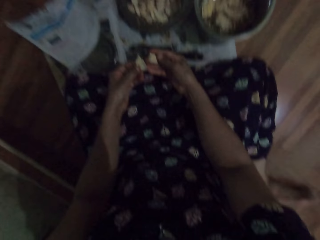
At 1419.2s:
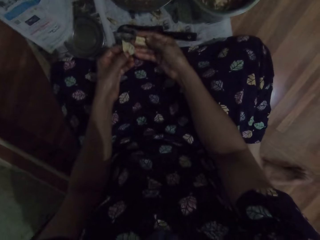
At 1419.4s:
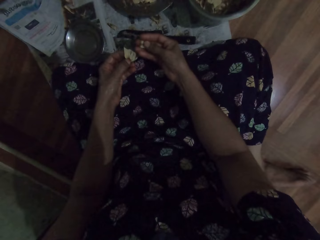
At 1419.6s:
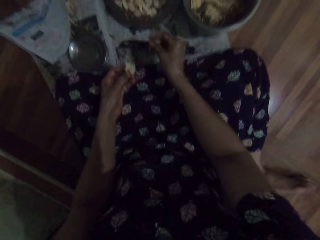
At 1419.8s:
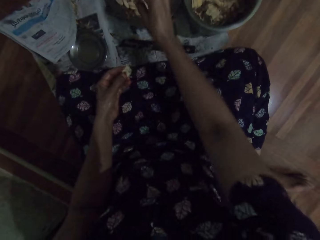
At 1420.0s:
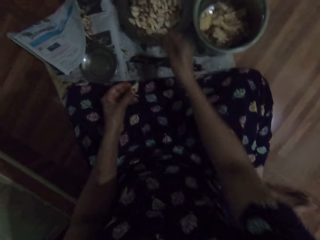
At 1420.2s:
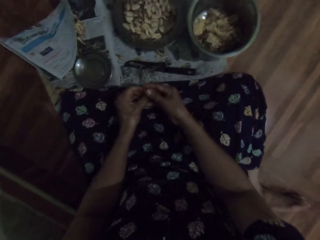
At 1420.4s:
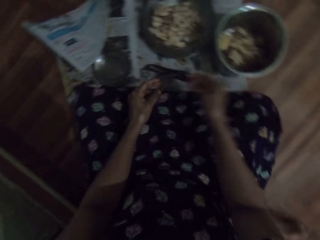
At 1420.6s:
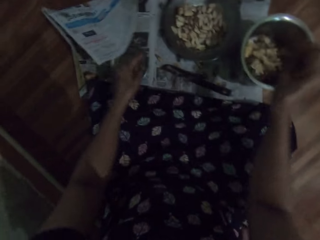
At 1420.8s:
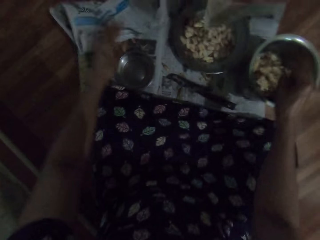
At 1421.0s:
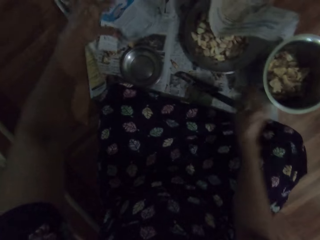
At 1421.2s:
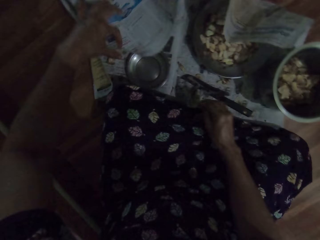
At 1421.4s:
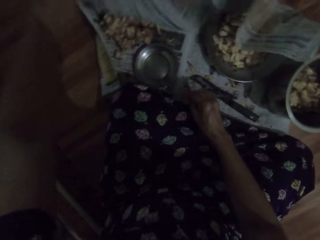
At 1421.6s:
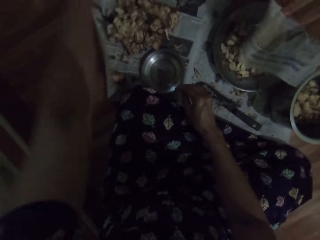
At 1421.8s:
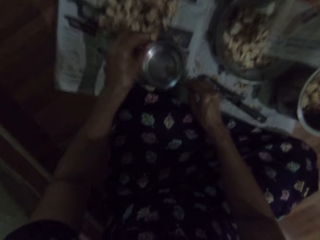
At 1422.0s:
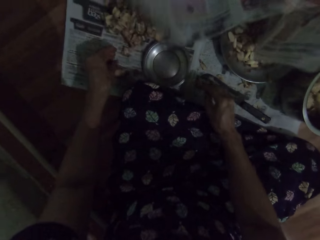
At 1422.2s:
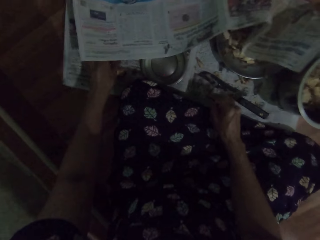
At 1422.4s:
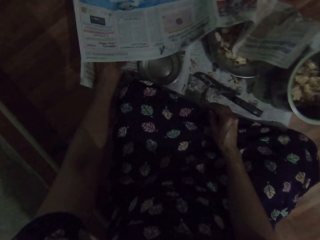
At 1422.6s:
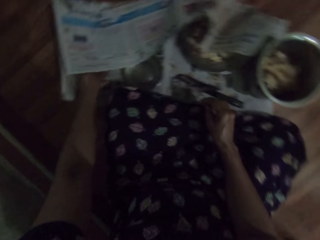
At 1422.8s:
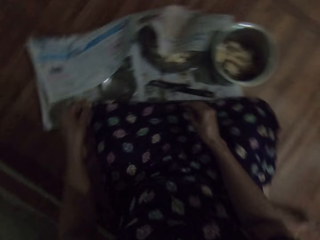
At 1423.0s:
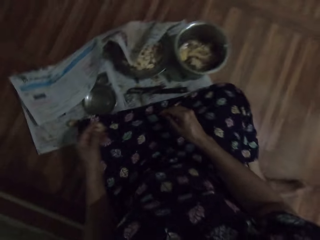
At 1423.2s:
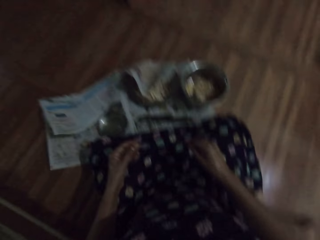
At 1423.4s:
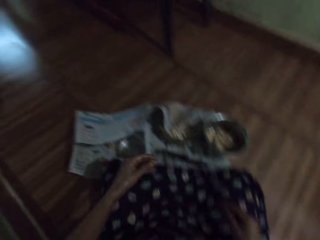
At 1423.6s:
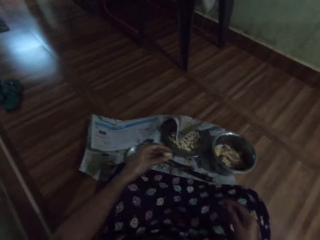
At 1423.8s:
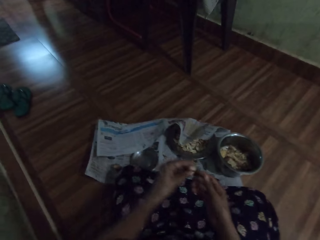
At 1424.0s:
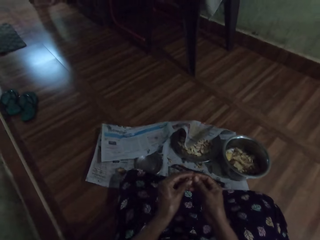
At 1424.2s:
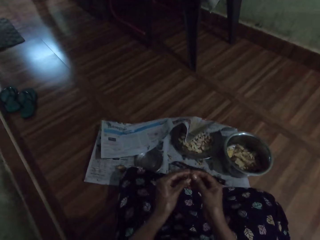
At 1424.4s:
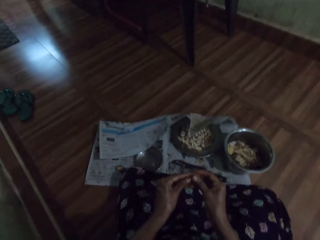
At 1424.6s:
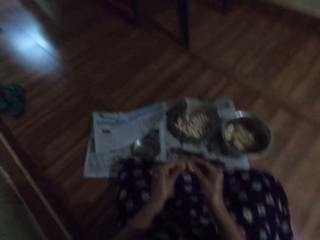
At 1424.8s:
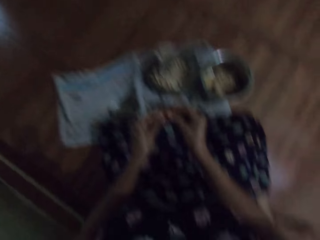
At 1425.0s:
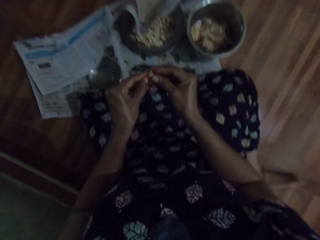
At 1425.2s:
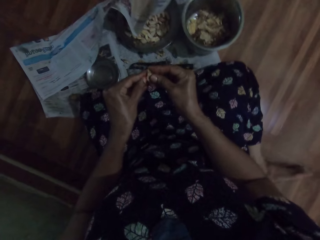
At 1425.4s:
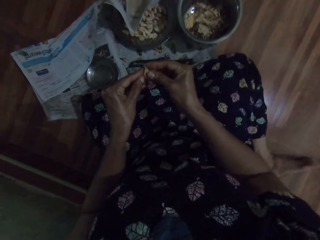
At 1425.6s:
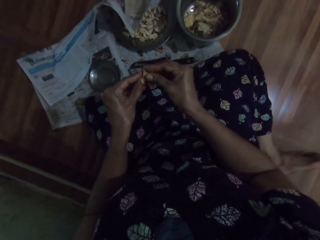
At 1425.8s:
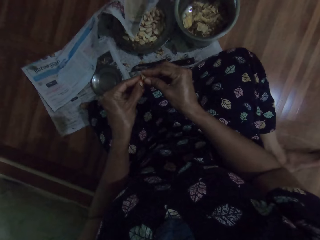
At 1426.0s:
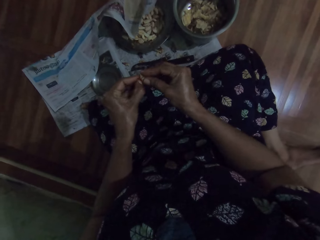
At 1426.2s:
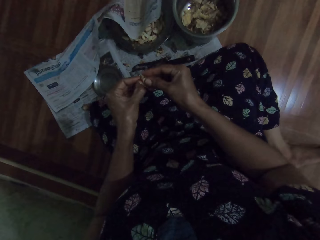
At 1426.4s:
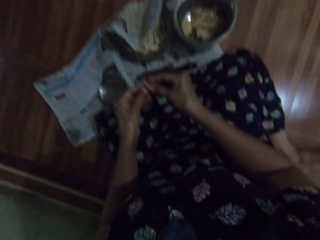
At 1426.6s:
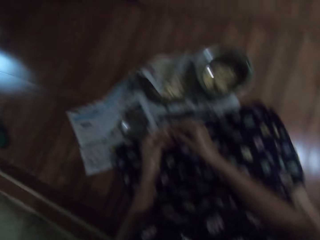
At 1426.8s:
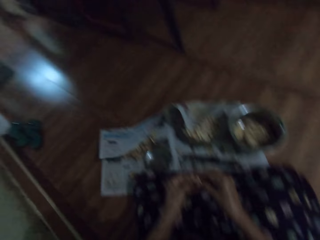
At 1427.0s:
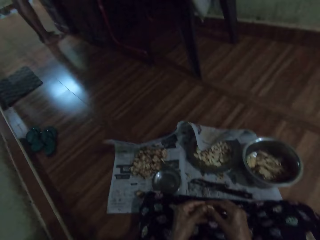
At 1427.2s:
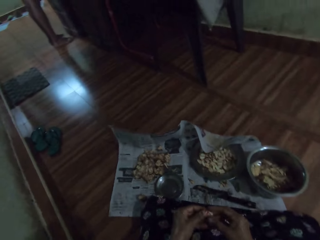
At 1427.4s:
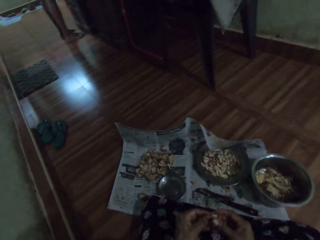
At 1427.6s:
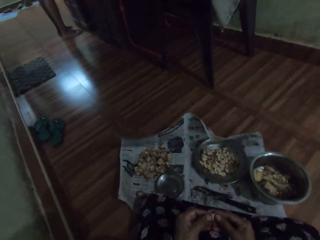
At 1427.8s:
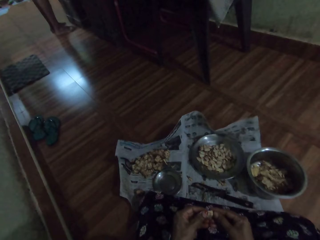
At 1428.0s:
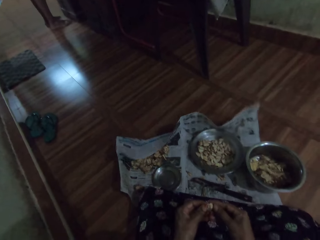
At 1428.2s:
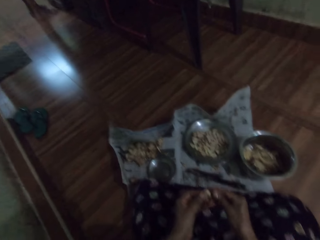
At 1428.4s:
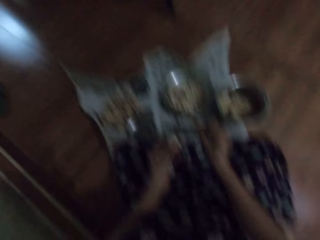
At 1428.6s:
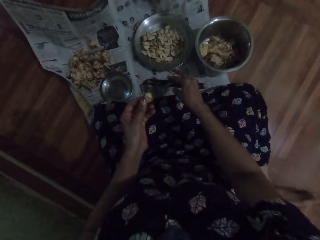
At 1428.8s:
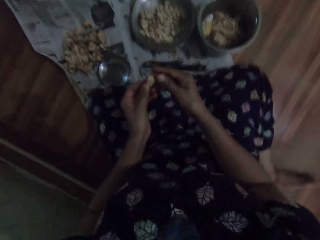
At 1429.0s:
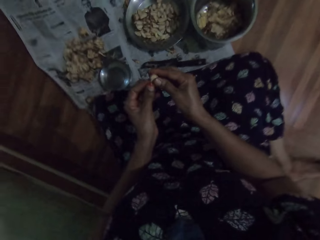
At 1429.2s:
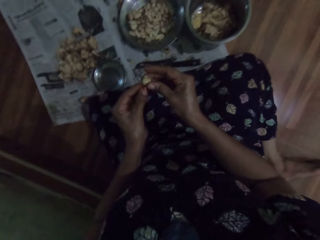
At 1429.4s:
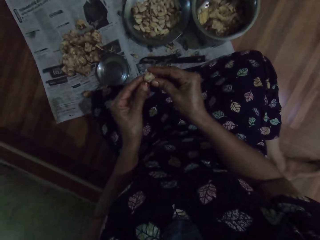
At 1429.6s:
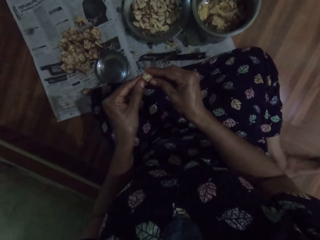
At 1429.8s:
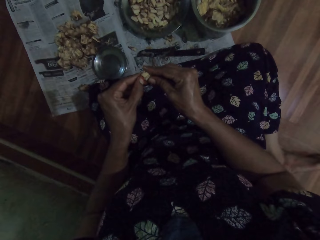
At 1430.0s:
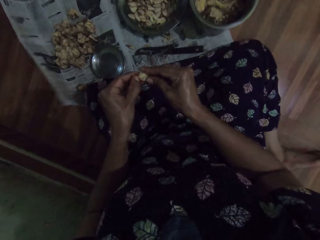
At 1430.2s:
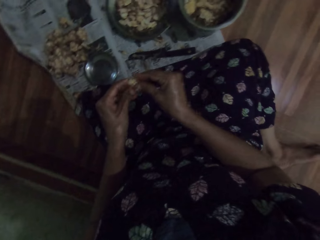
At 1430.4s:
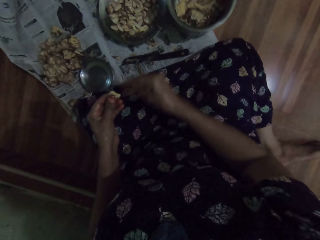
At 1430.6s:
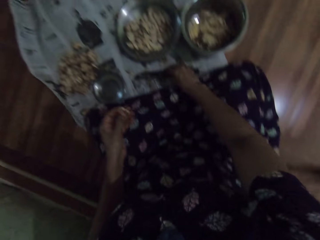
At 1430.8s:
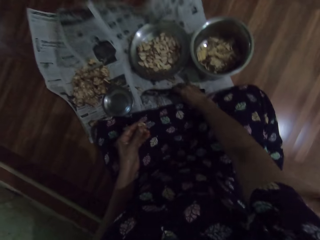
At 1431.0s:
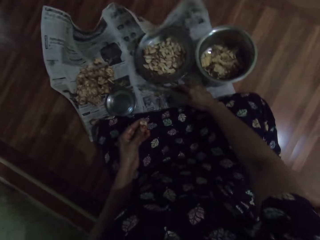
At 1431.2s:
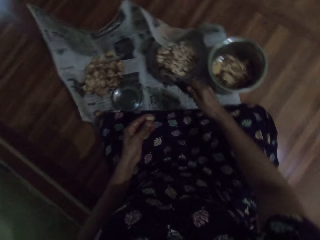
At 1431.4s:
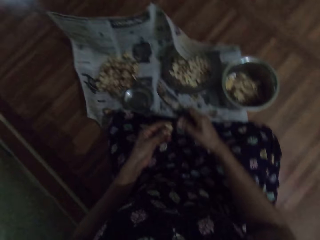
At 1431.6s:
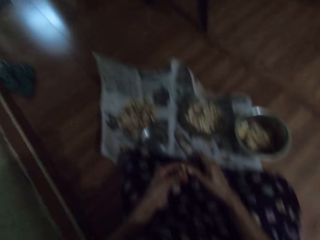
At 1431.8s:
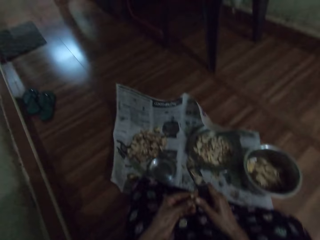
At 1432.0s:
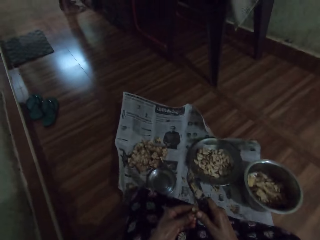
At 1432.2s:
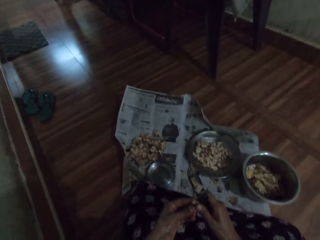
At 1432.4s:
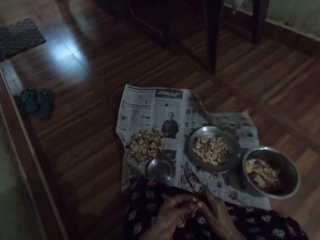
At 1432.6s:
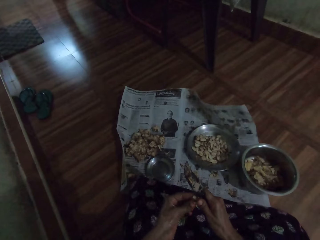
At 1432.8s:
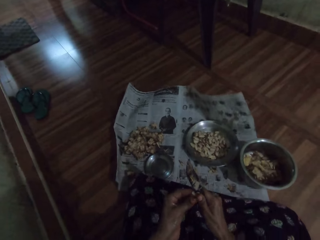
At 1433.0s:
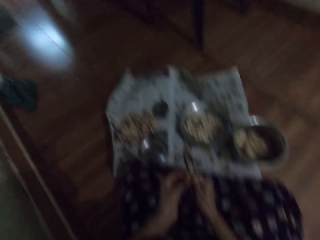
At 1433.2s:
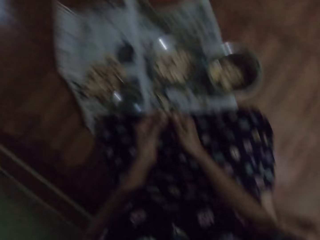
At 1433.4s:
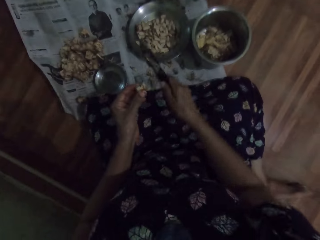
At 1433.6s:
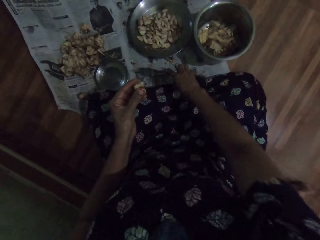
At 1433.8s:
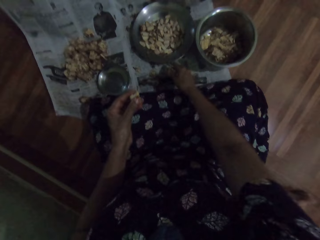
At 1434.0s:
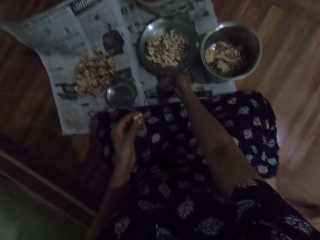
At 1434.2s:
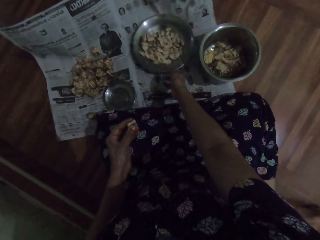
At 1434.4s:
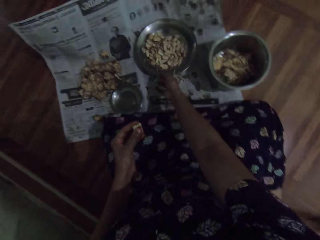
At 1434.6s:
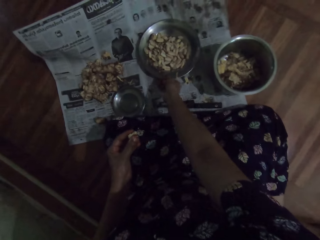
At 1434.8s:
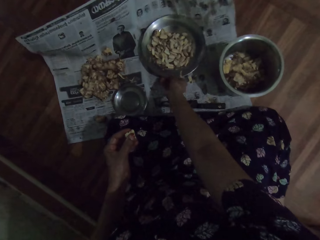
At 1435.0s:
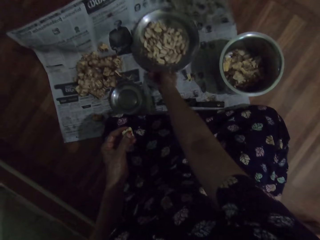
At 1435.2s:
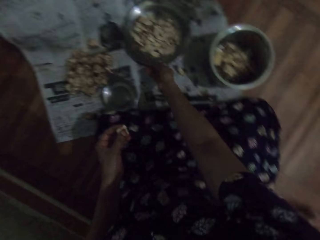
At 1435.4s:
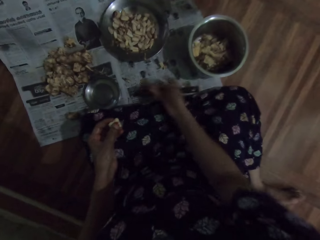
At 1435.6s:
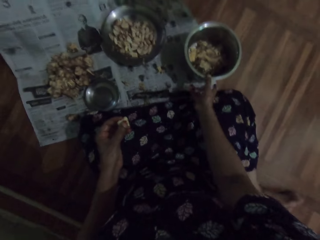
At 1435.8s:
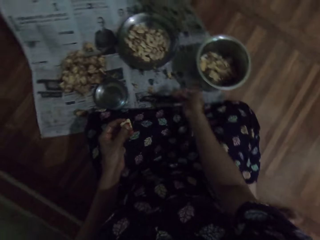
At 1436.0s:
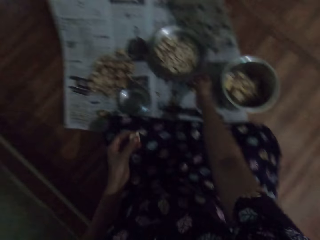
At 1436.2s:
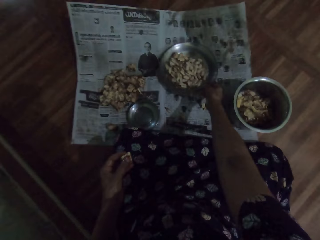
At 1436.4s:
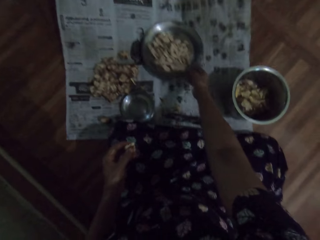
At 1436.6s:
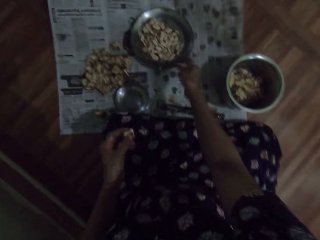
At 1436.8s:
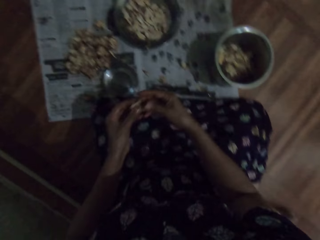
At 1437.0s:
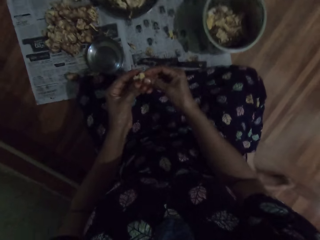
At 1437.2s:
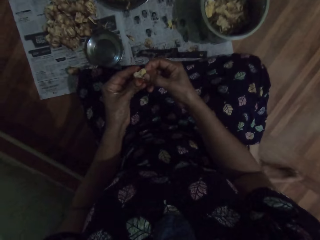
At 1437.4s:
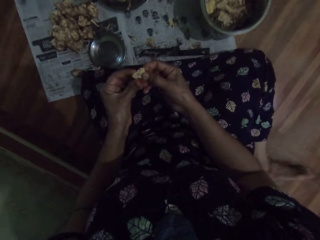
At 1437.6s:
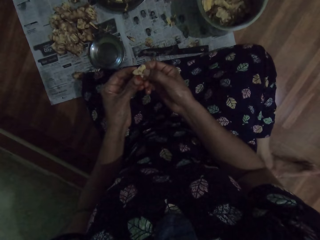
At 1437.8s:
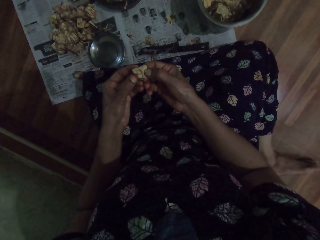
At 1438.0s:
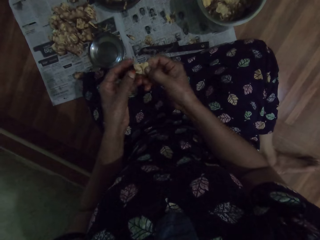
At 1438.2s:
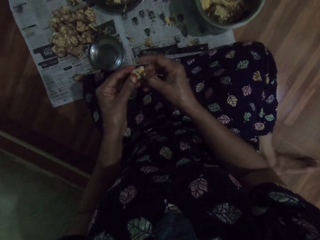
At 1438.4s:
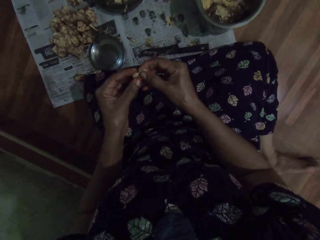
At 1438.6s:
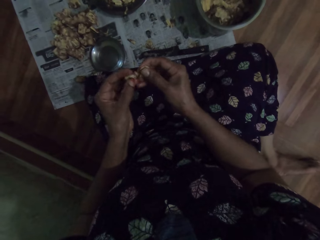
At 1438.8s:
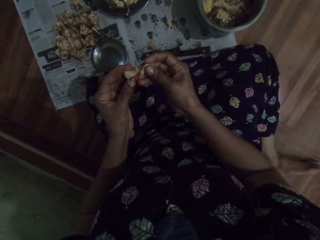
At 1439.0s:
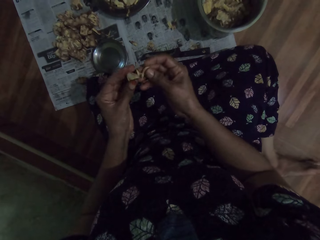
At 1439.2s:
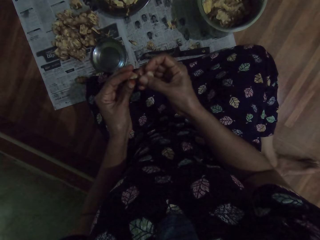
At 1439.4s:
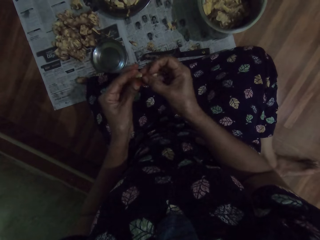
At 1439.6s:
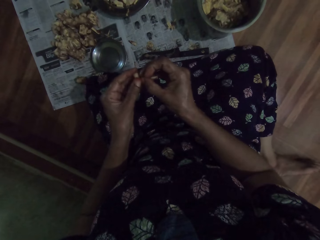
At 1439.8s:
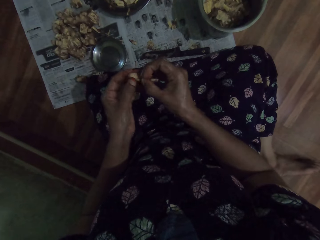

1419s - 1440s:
The camera wearer drops the seed into the plate with her right hand. She passes the fruit from her left hand to her right hand. She drops the fruit into the plate with her right hand. She moves the paper on the ground with her left hand. She picks a fruit from the ground with her left hand and peels the fruit with her hands. She holds something with both hands. She drops the peel on the ground with her right hand. She peels the fruit with her hands. She picks up the knife from the ground with her right hand. She cuts the fruit with the knife in her right hand. She drops the knife on the ground with her right hand. She moves the plate on the ground with her right hand. She removes the seed from the fruit with her hands.
